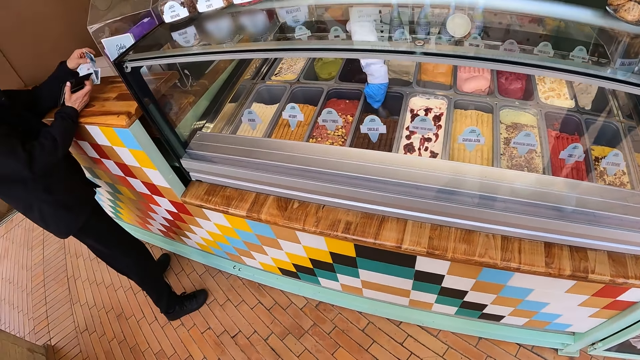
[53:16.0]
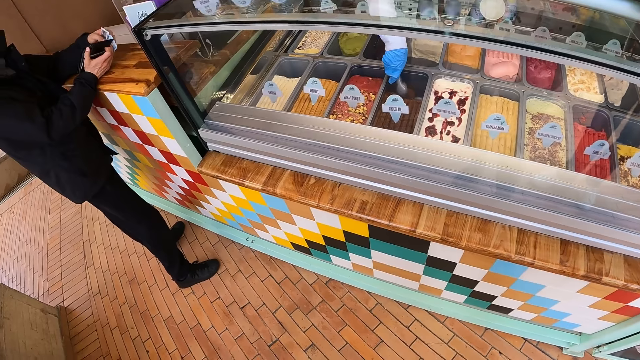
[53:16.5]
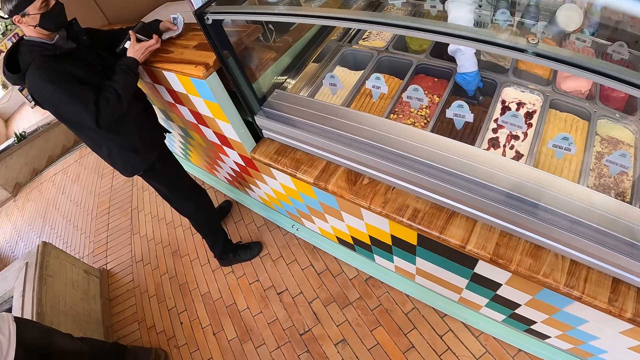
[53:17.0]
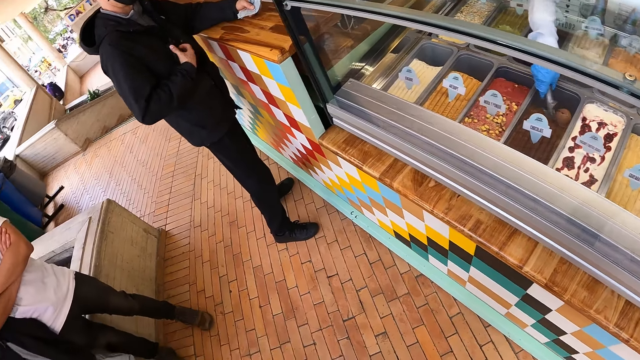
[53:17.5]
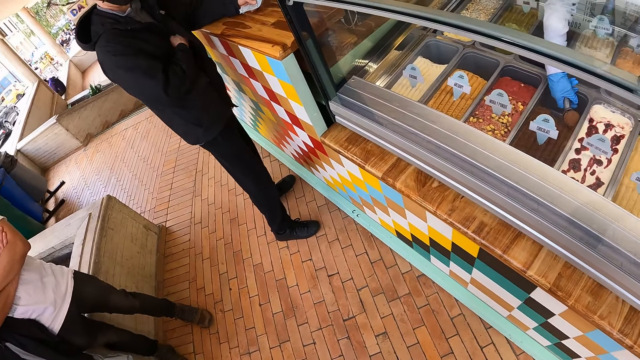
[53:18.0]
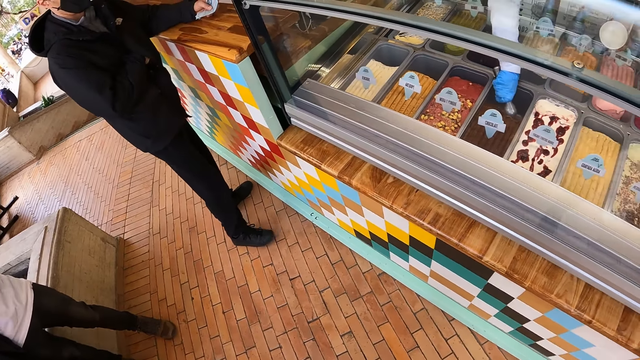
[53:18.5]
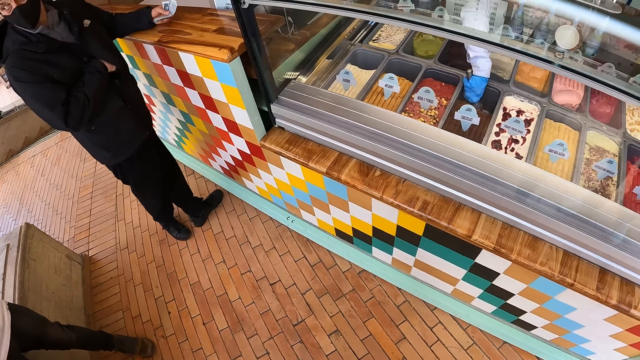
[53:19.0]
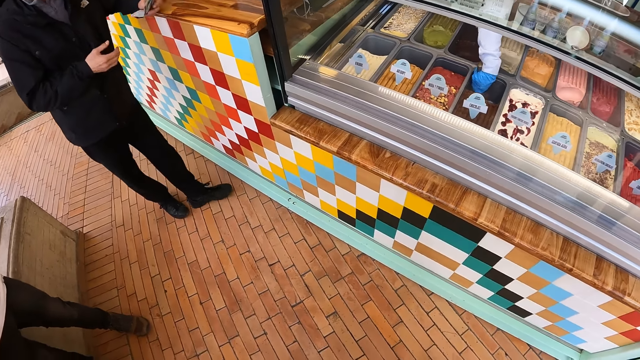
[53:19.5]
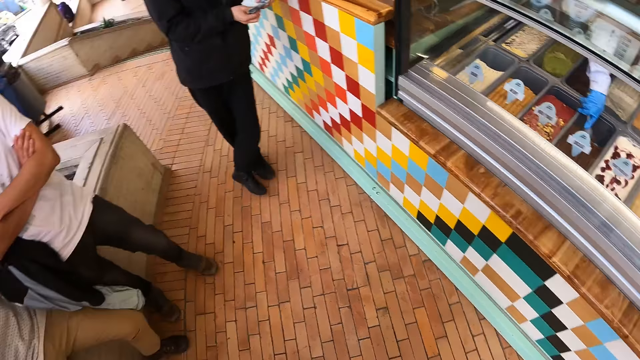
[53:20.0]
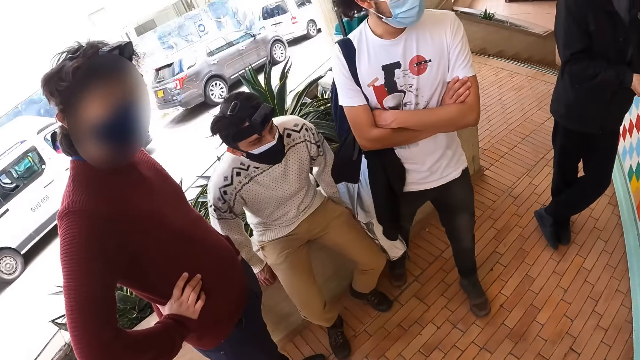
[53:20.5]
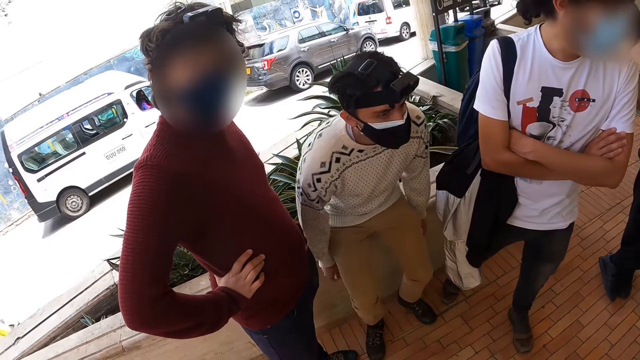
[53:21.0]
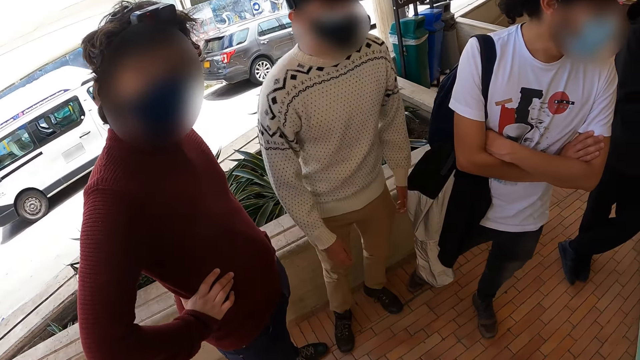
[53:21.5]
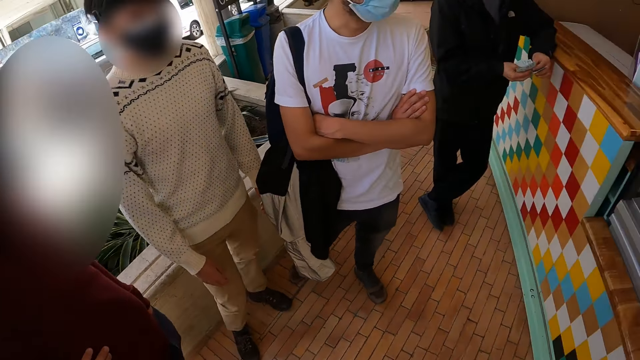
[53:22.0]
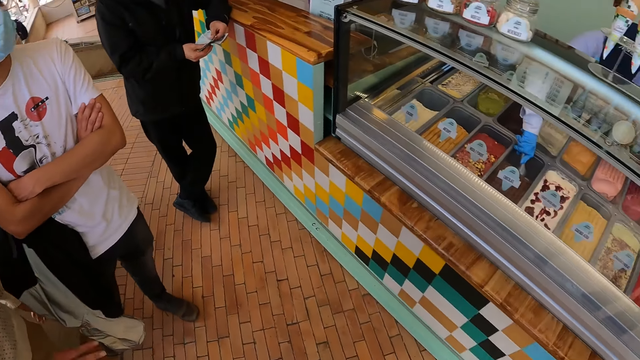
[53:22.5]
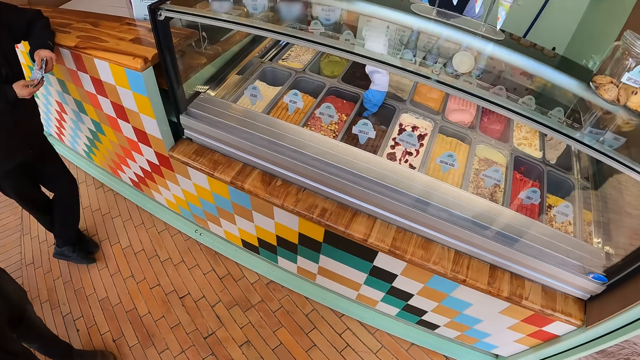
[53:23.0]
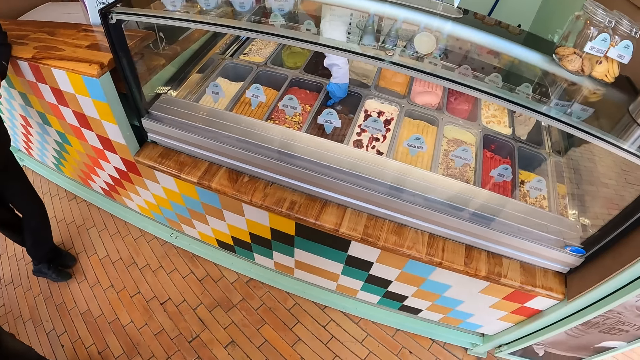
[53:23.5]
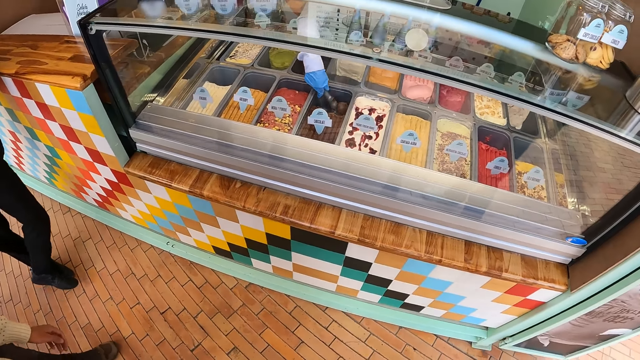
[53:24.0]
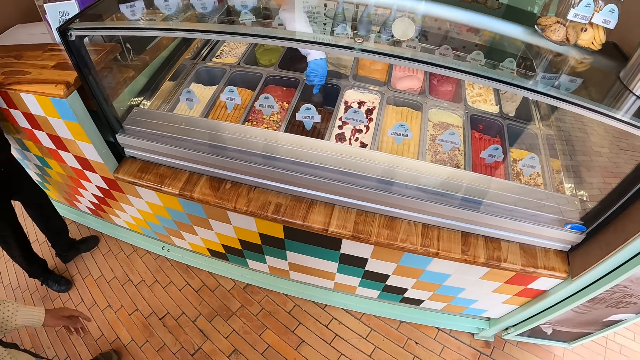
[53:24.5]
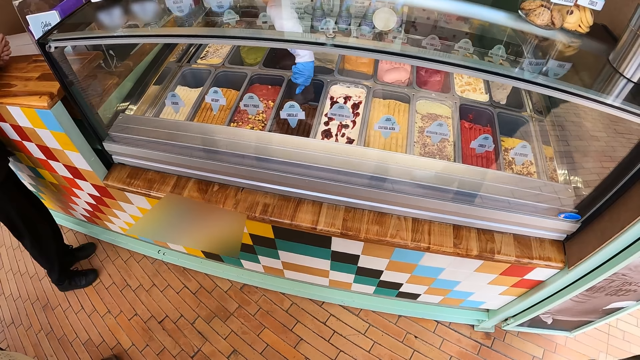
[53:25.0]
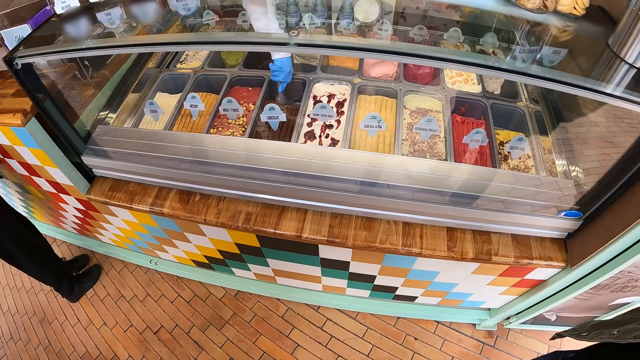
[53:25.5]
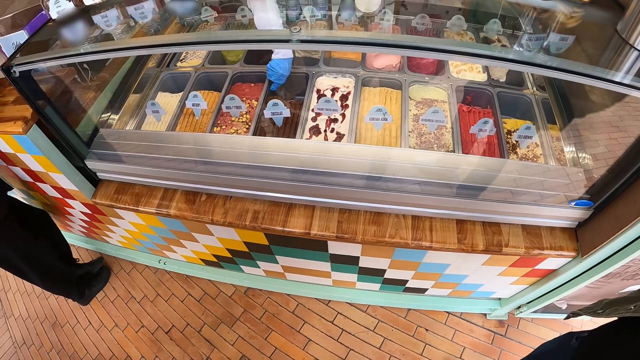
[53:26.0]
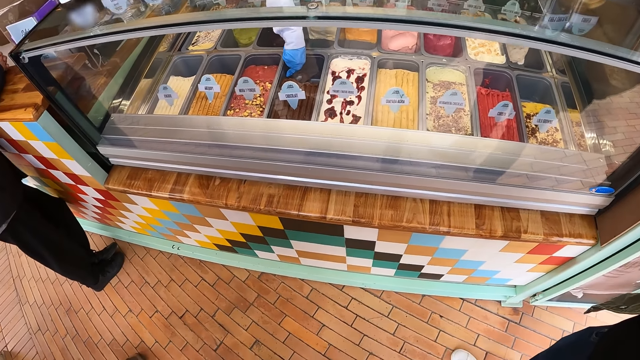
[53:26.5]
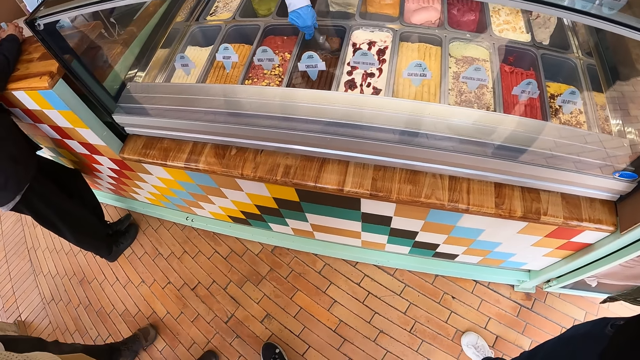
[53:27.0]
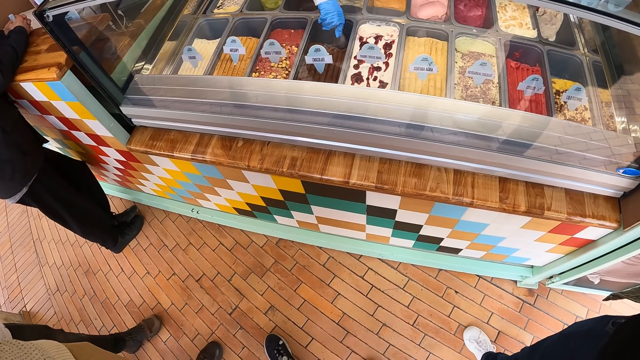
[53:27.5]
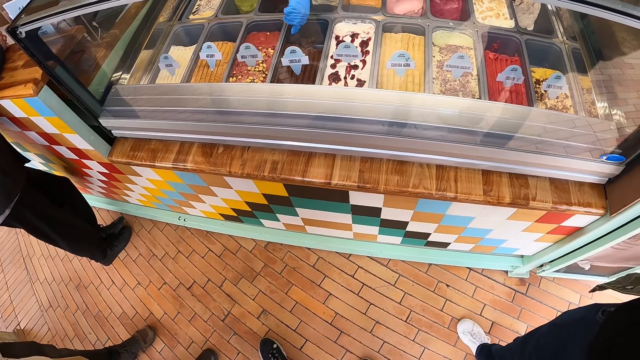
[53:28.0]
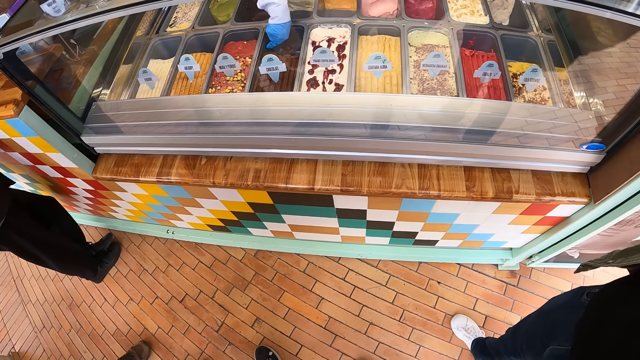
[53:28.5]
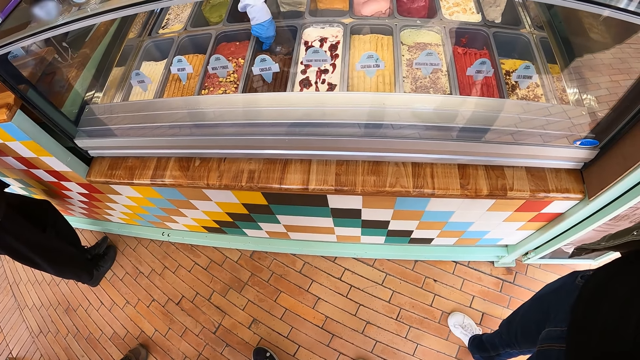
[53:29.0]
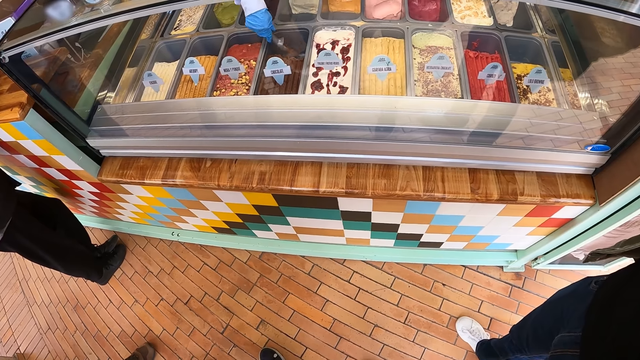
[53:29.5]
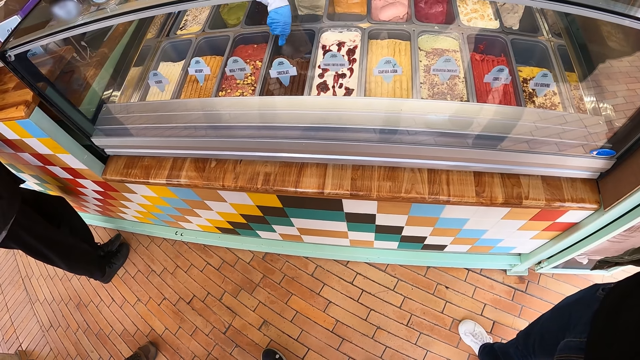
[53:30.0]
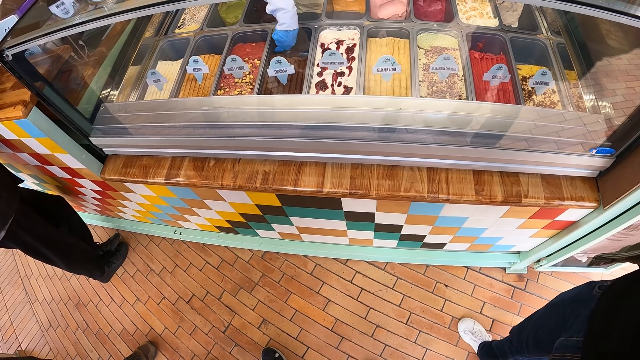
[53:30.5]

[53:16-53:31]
A man counts the money. The man puts the wallet in the pocket. The camera wearer looks around the room. They stare at the products.

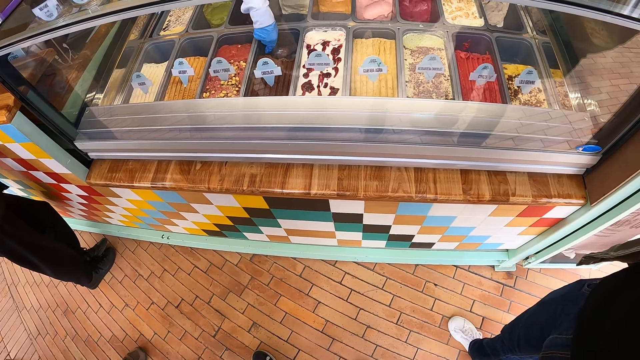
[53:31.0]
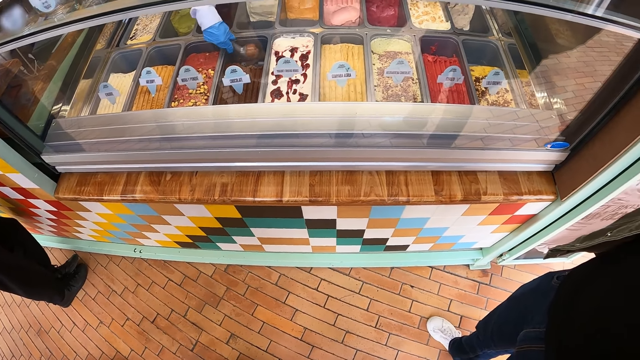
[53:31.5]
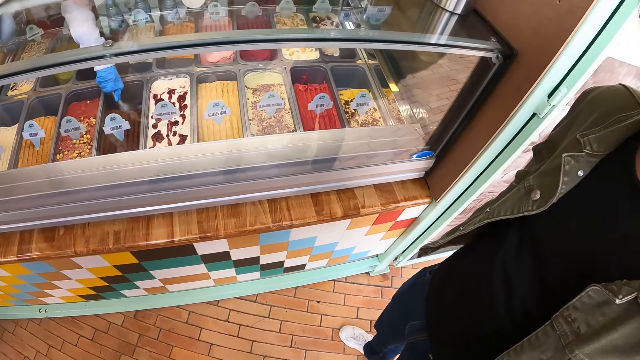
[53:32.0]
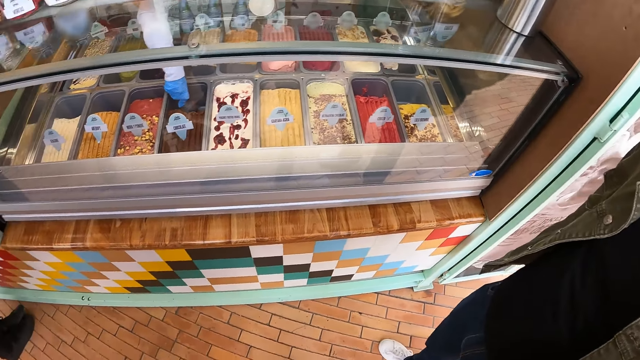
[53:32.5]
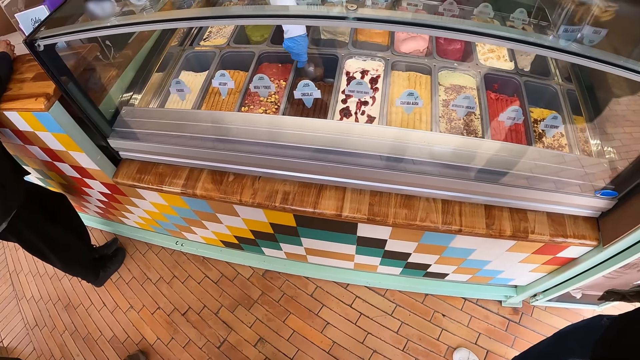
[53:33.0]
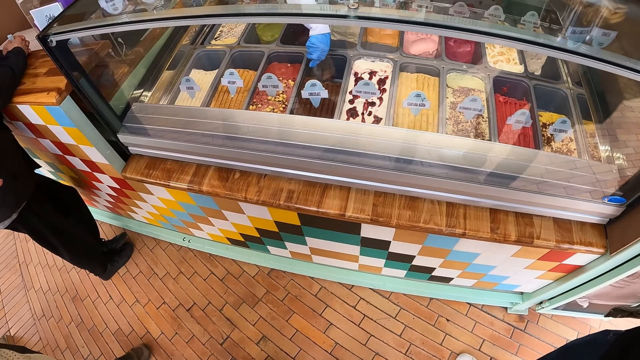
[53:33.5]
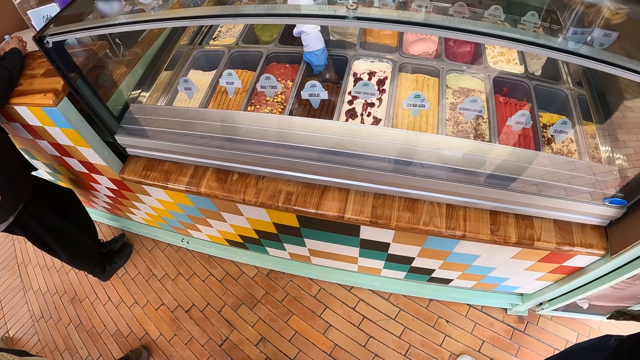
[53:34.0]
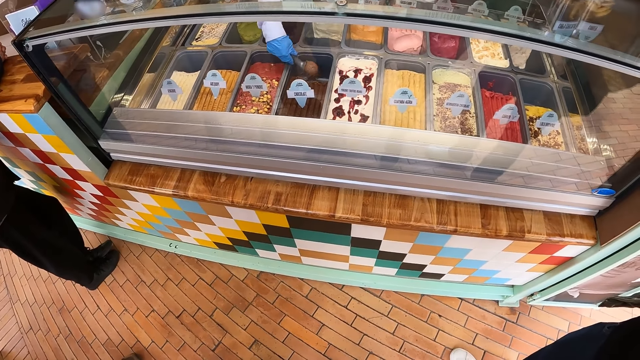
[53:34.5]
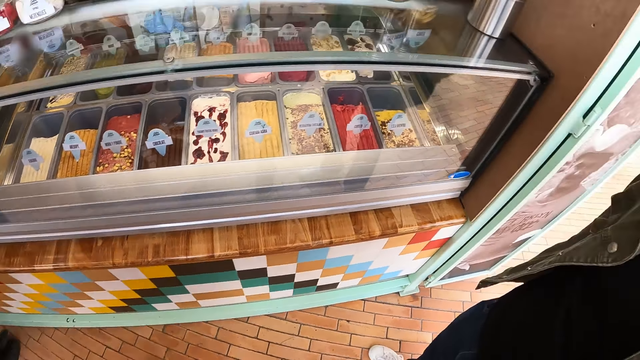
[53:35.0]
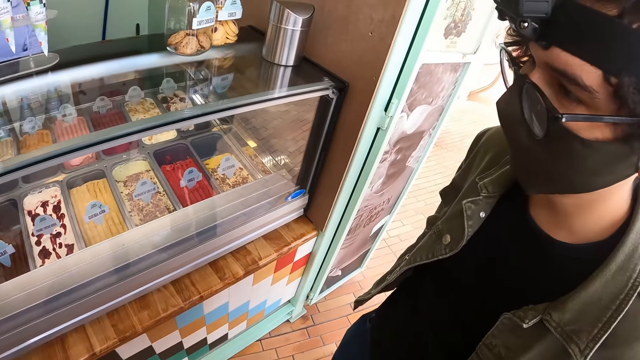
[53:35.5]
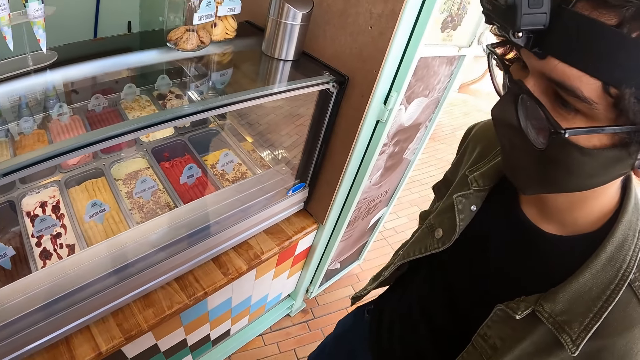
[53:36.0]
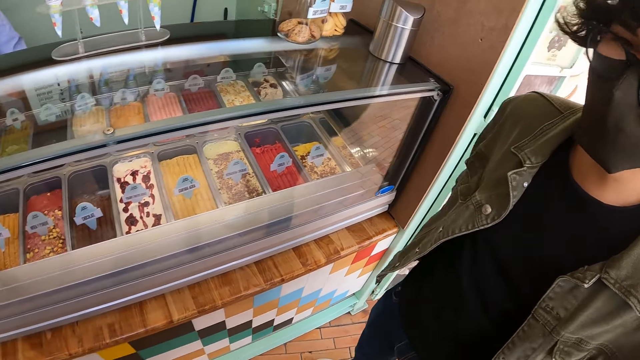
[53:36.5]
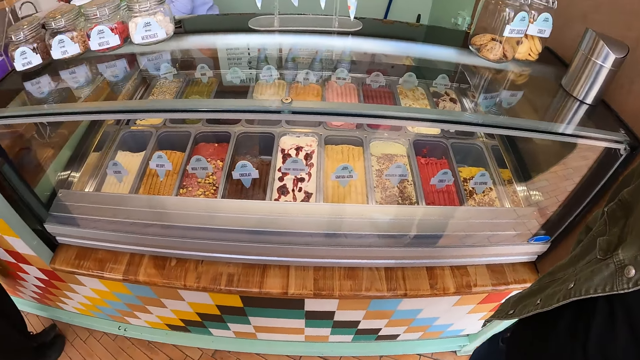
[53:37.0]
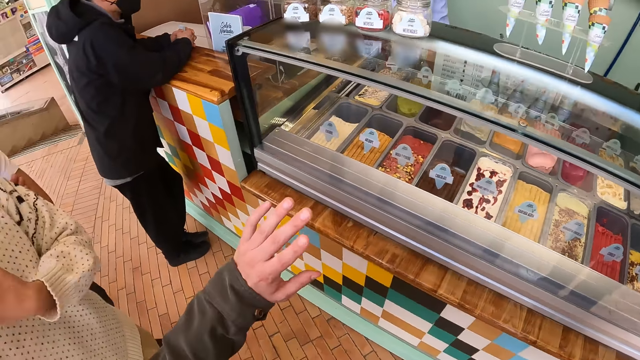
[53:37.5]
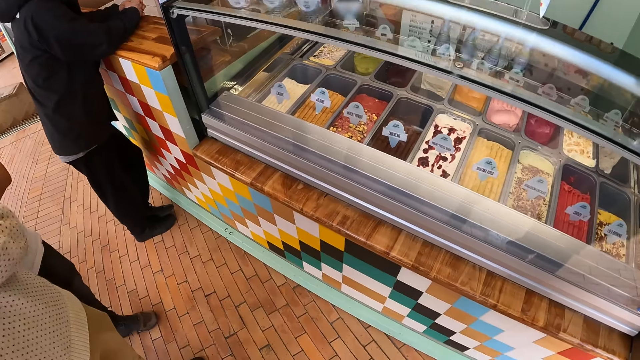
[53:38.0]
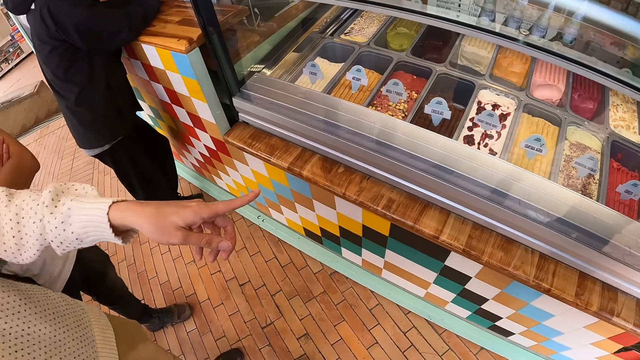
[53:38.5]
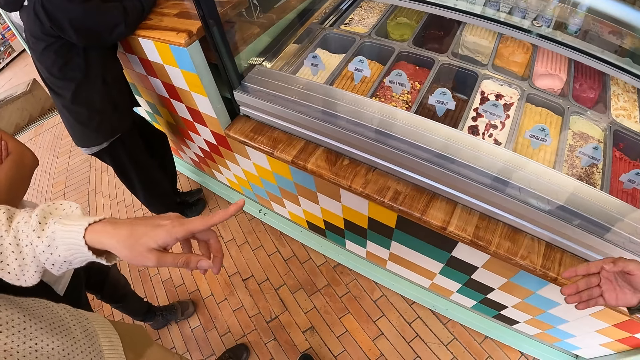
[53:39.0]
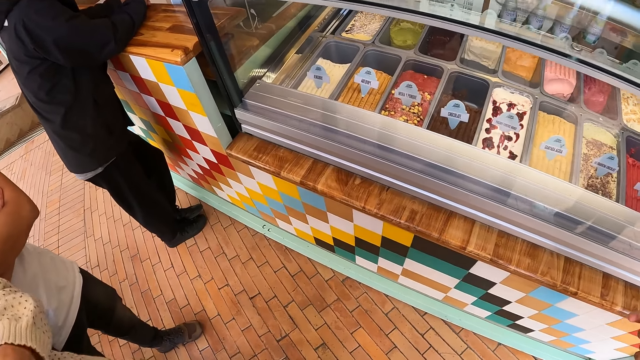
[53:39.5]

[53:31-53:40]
The camera wearer stares at a man. They swing the hand, look around and talk to another man.
